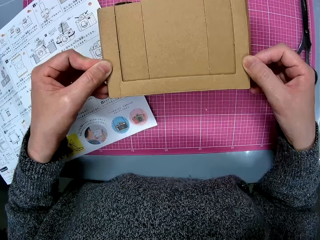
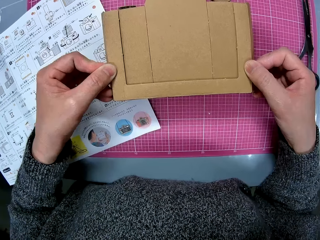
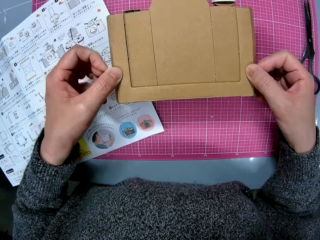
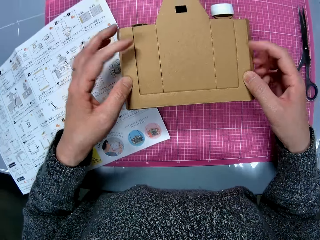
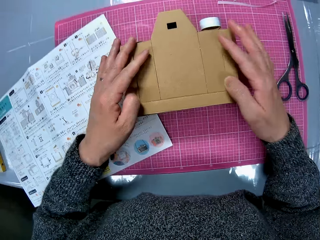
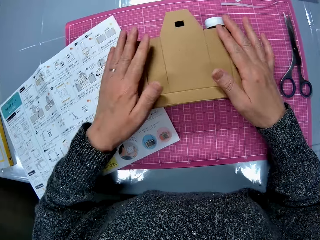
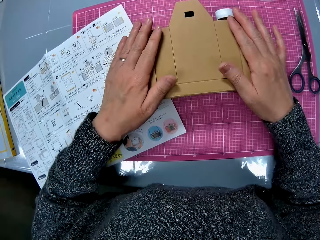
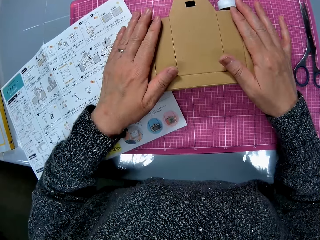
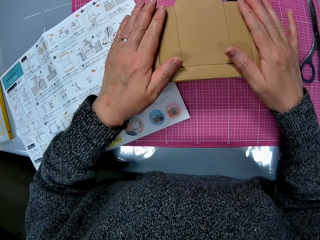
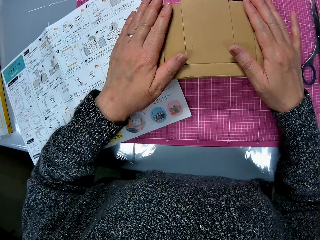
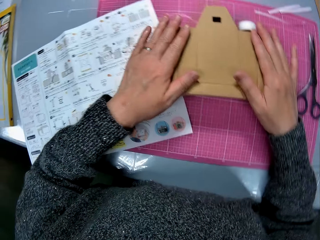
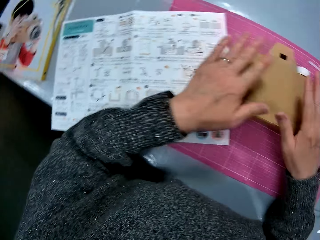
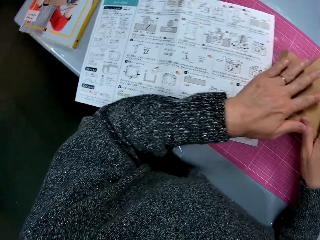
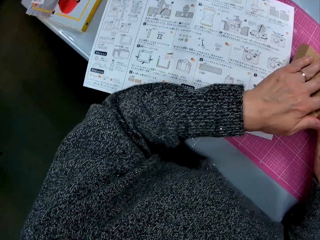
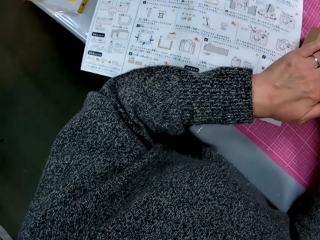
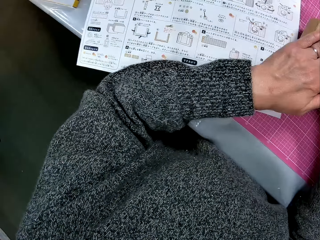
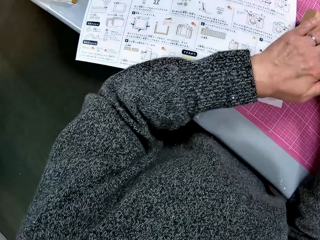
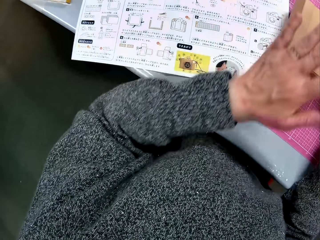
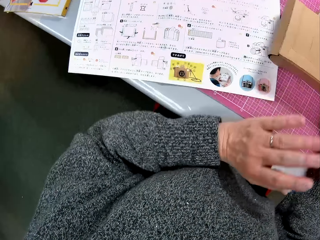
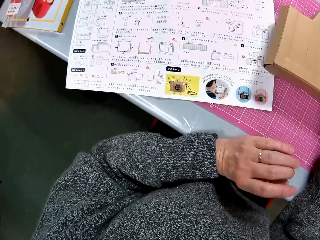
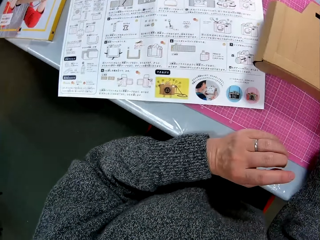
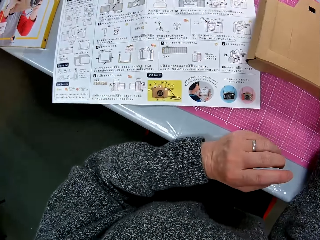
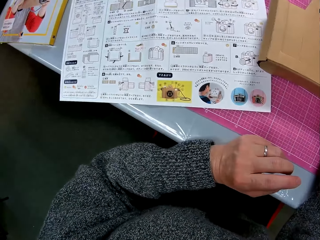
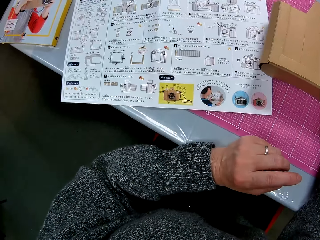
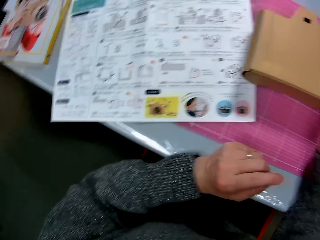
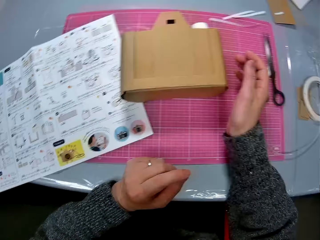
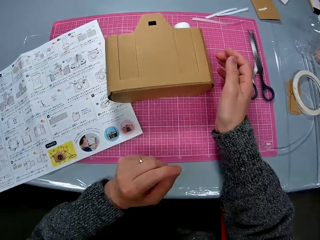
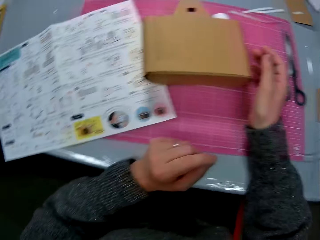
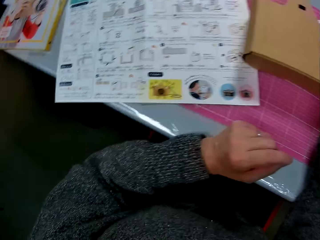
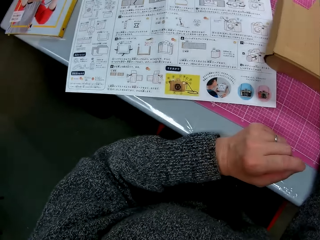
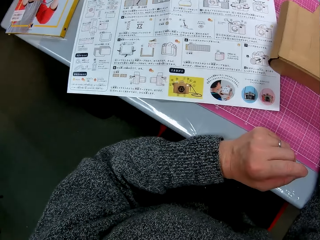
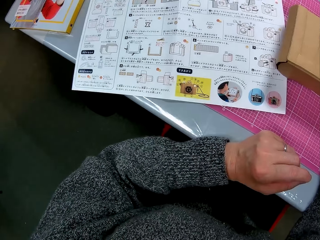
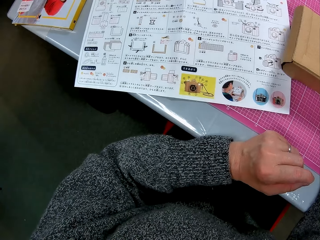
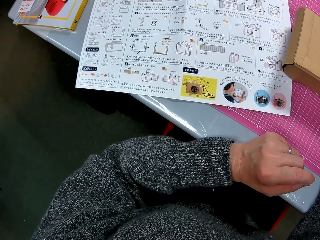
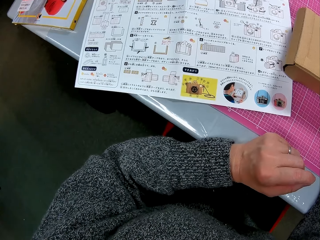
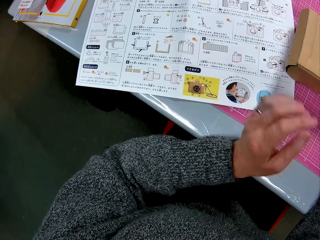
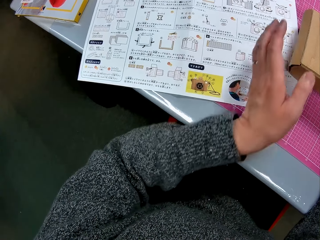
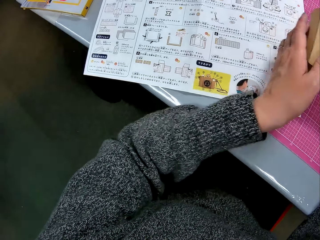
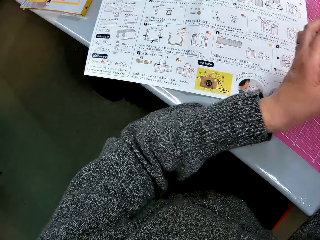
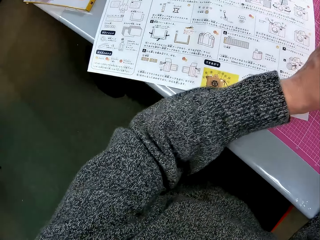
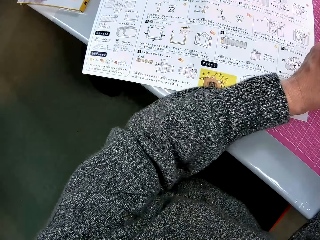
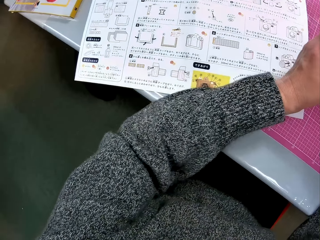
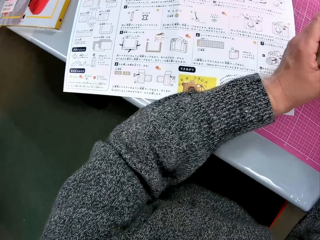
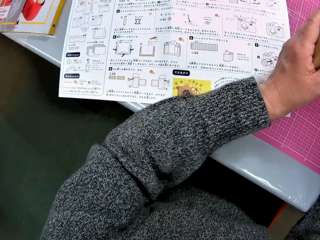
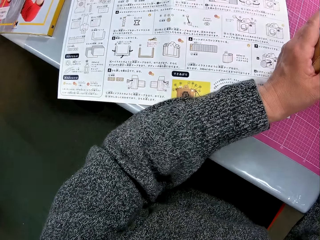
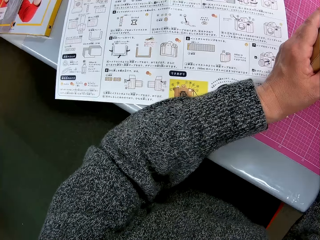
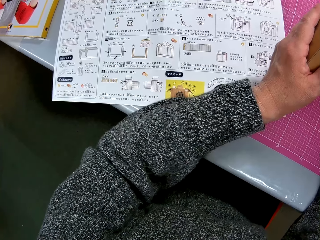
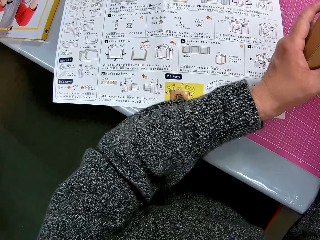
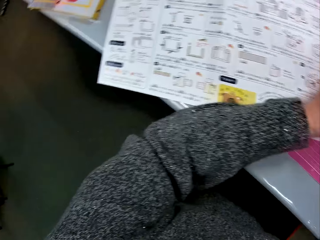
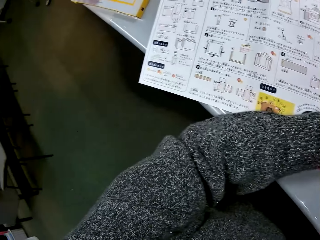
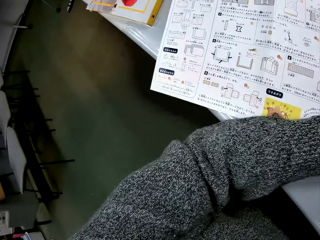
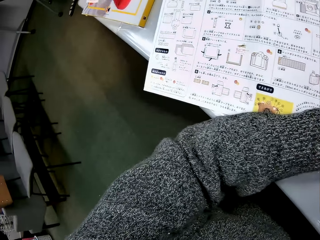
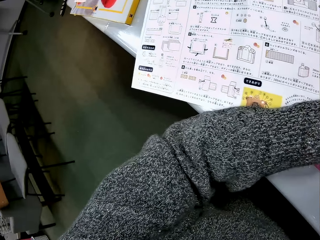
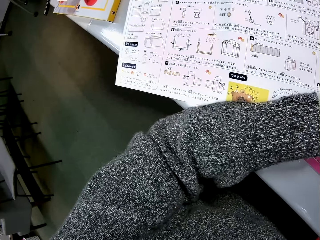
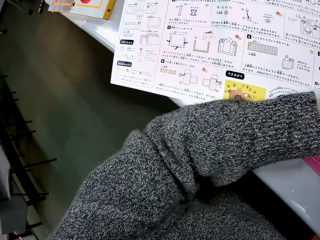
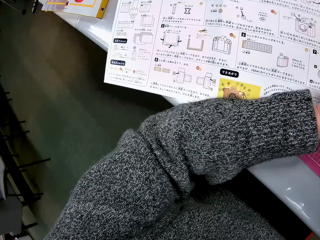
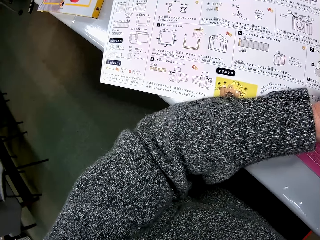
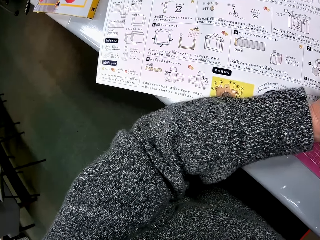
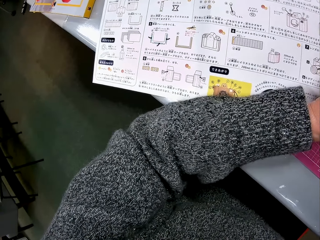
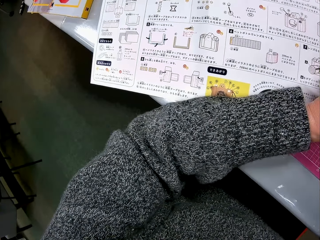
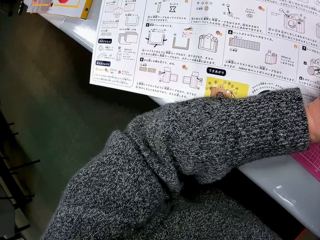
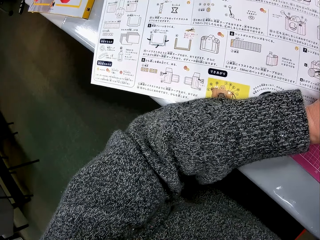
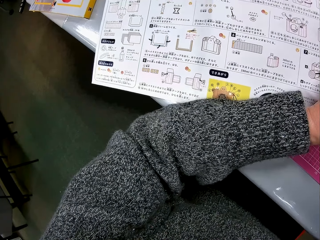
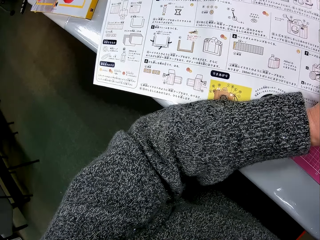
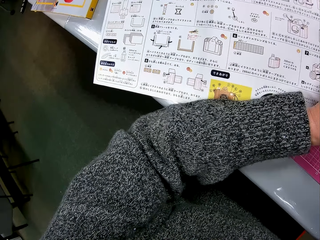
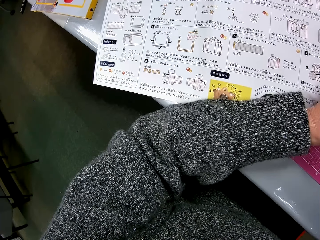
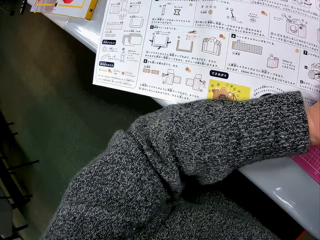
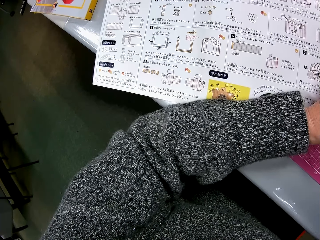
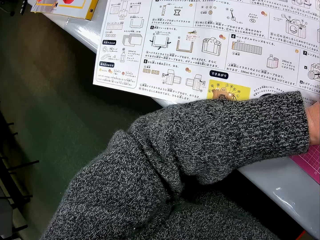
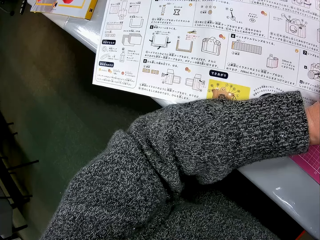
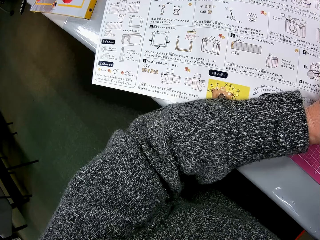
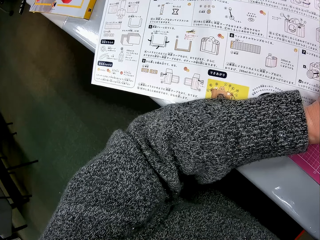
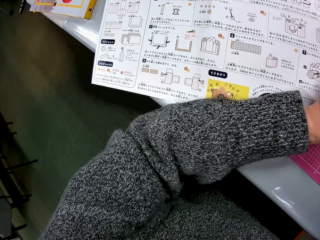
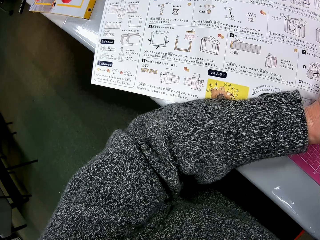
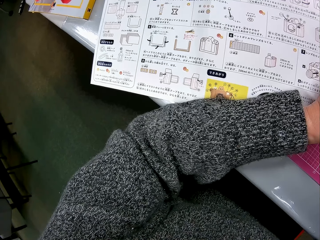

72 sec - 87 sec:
The camera wearer looks at the sketch book. She picks up the combination of both cartons with her left hand. She looks at the sketch book.

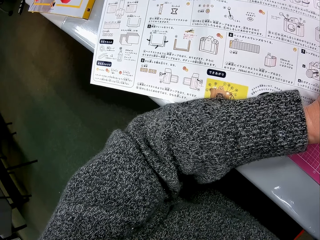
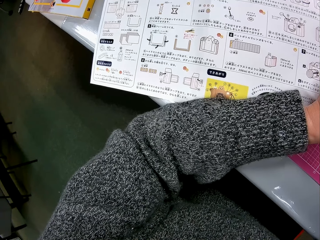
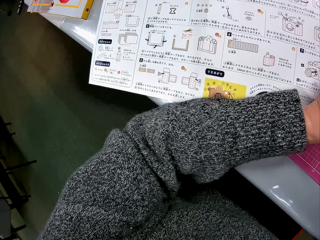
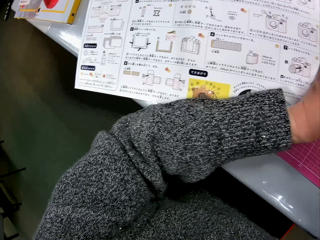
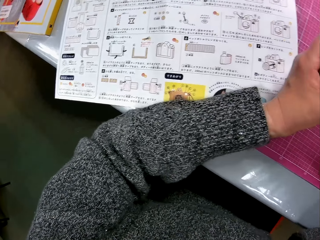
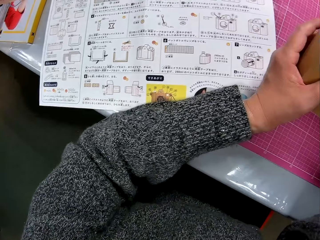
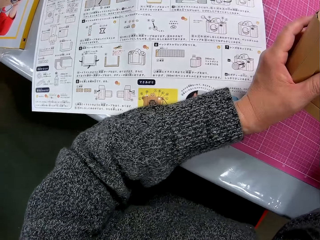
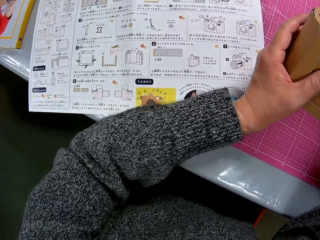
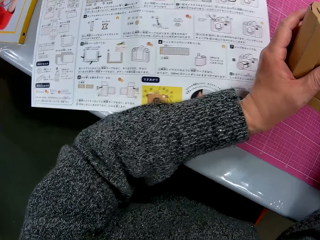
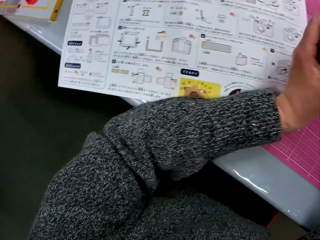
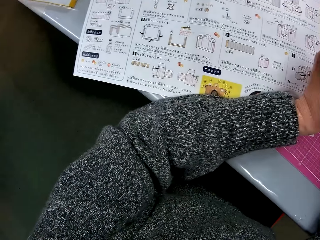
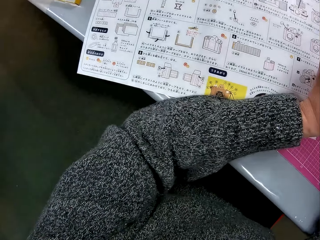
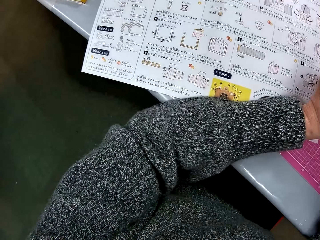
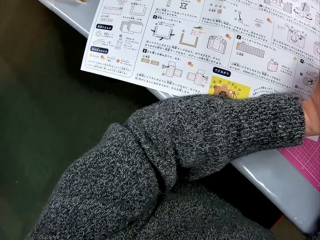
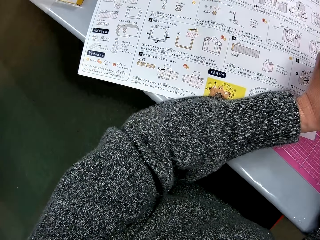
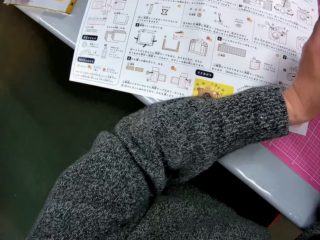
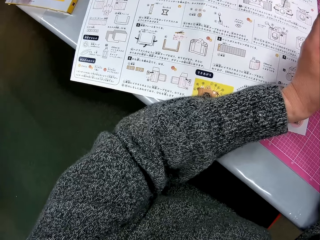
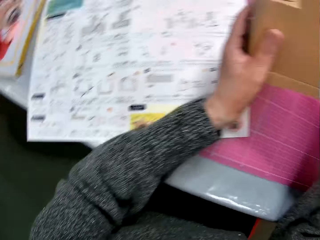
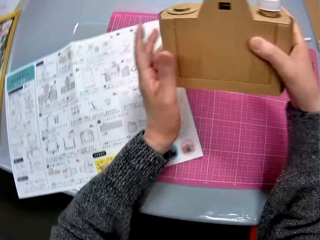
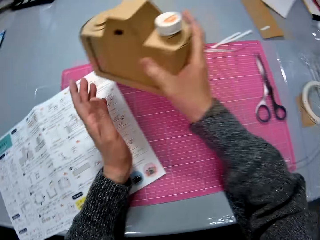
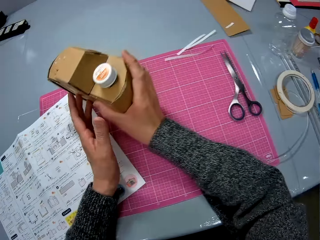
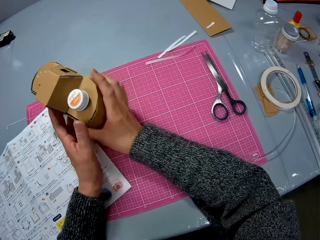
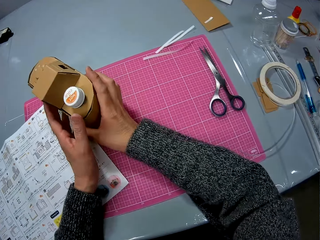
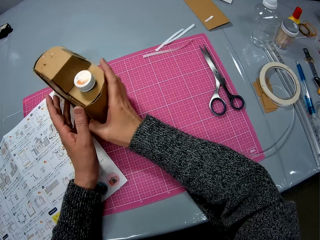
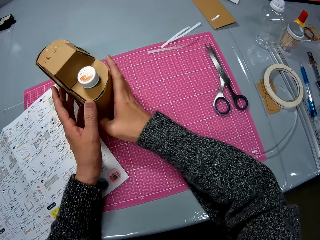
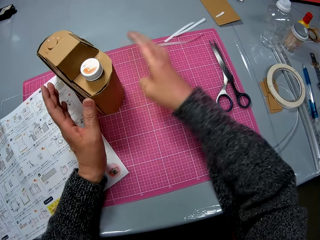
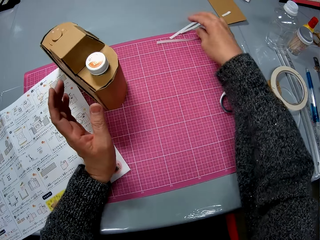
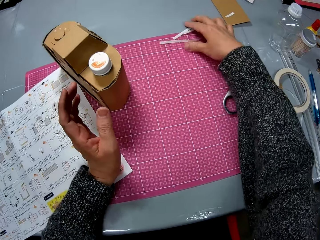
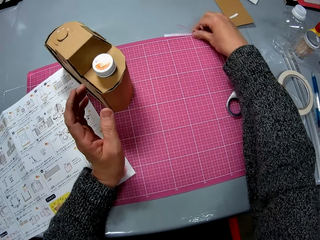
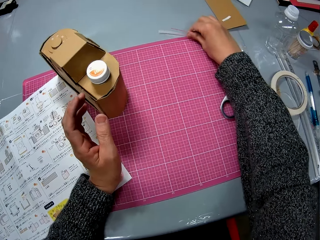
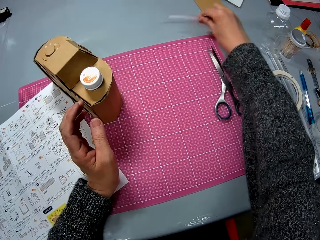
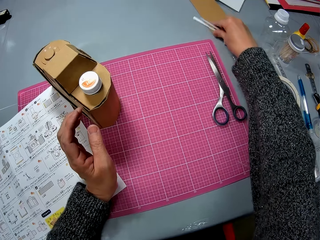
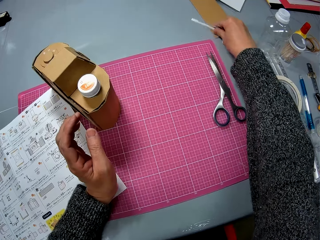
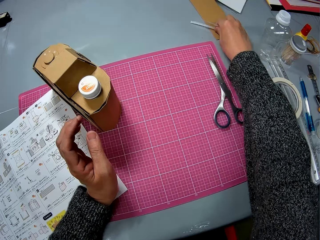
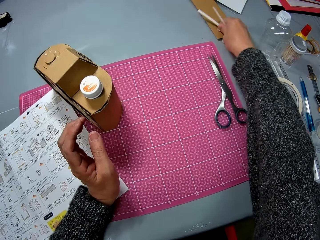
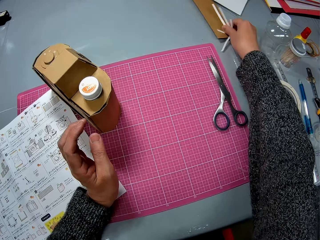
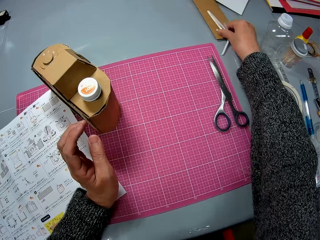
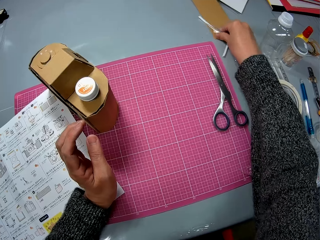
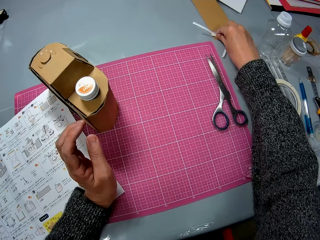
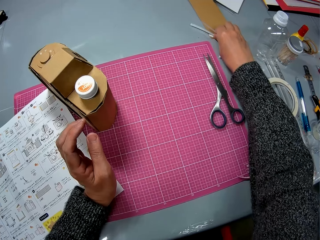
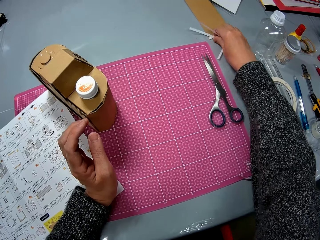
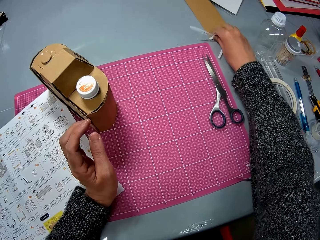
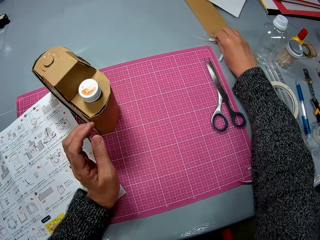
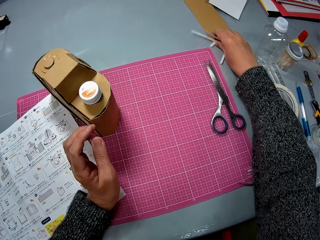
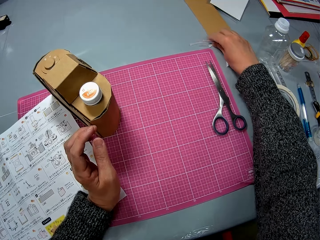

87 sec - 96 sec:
The camera wearer drops the carton on the table. She picks up tiny pieces of tape on the table with her right hand.
